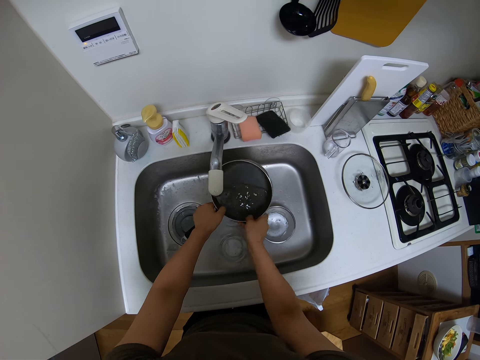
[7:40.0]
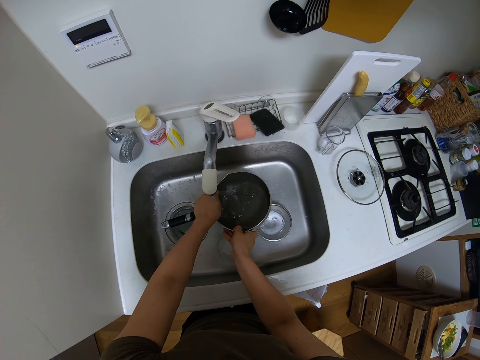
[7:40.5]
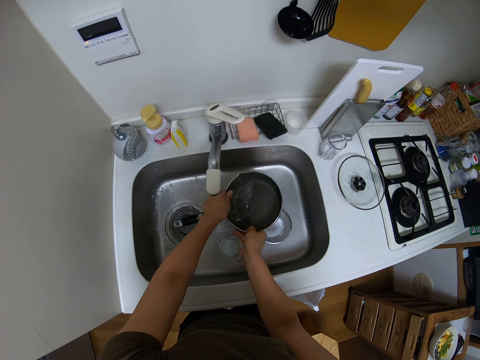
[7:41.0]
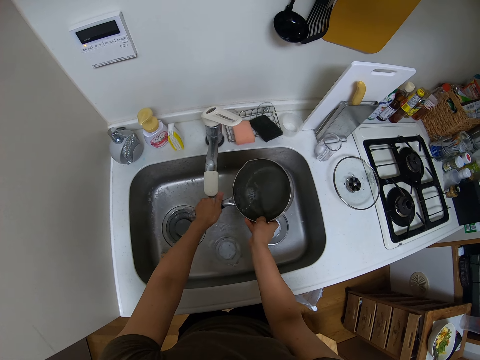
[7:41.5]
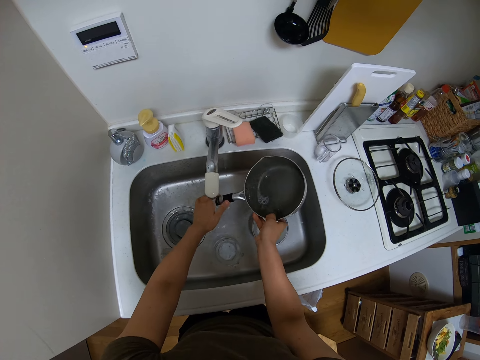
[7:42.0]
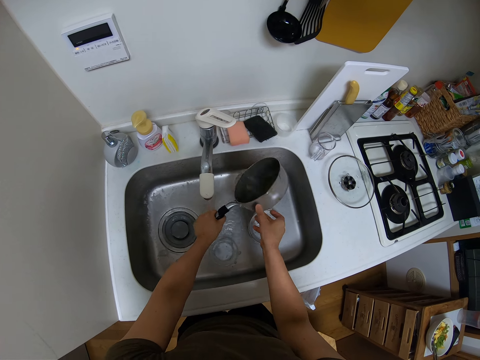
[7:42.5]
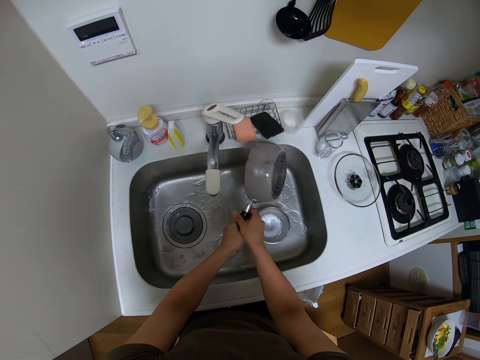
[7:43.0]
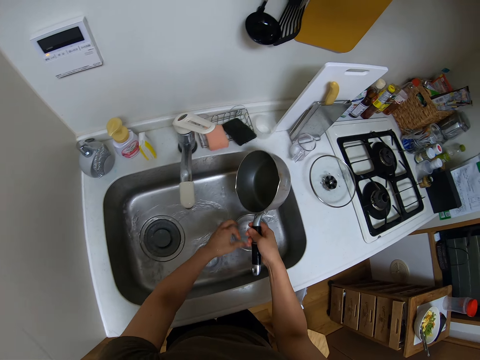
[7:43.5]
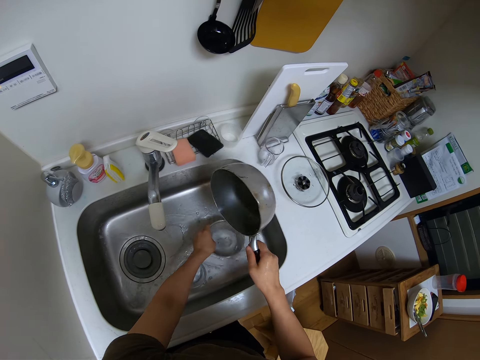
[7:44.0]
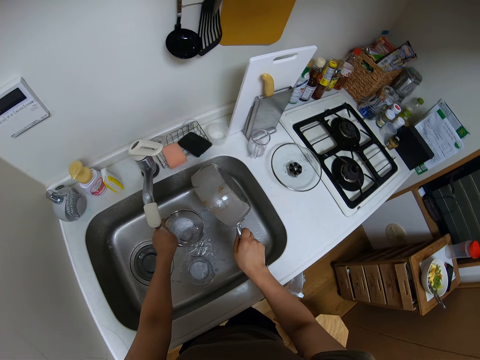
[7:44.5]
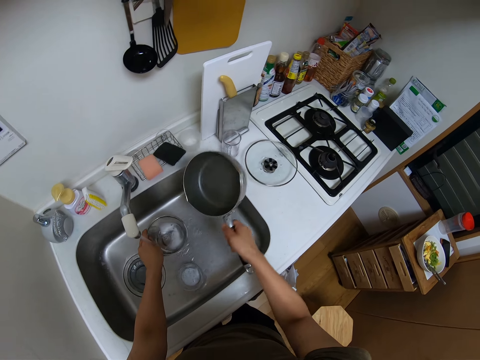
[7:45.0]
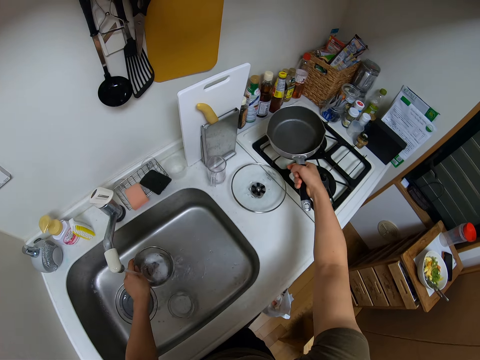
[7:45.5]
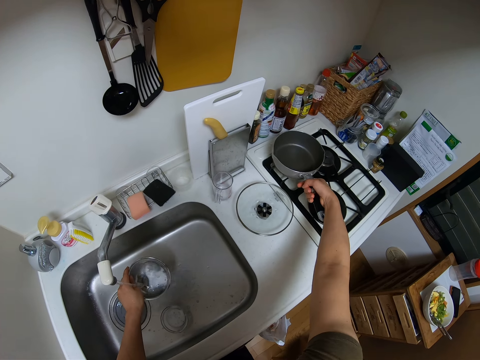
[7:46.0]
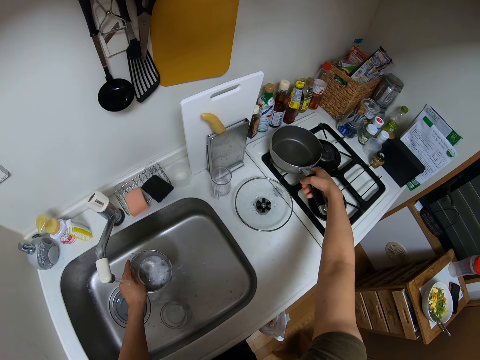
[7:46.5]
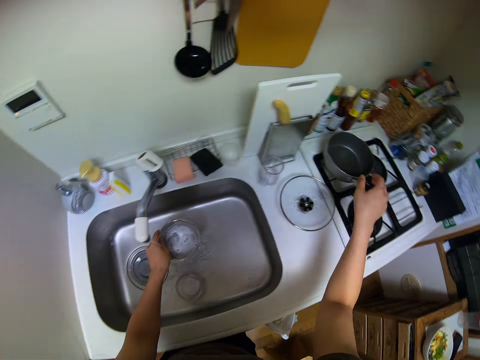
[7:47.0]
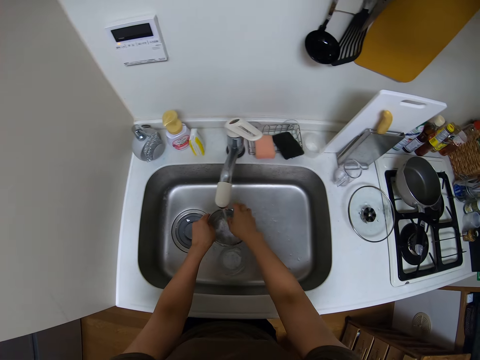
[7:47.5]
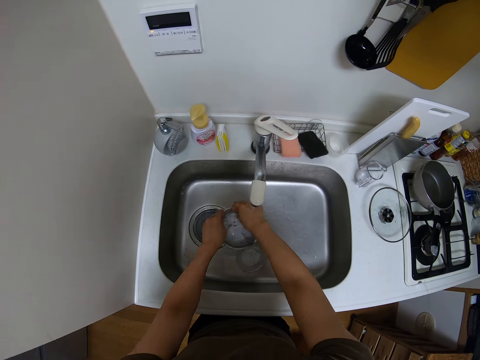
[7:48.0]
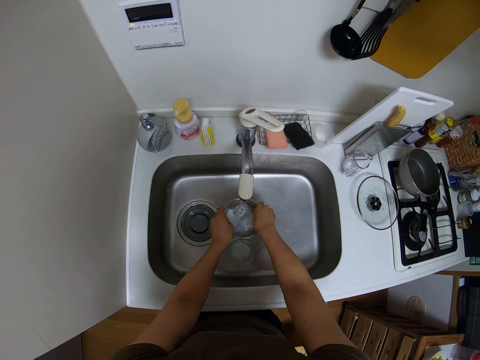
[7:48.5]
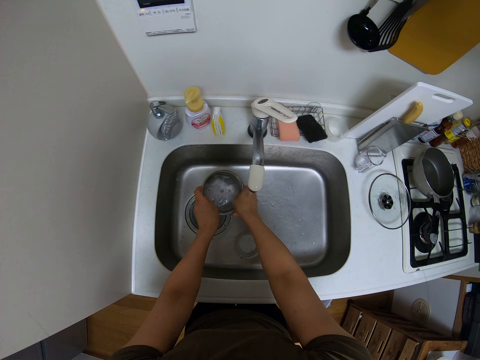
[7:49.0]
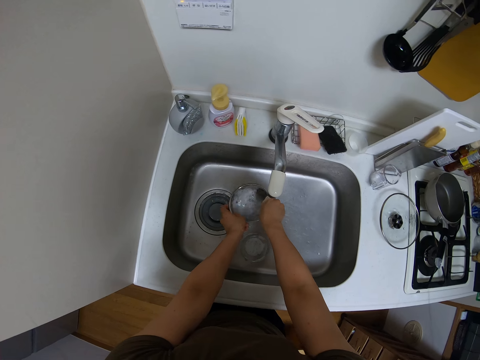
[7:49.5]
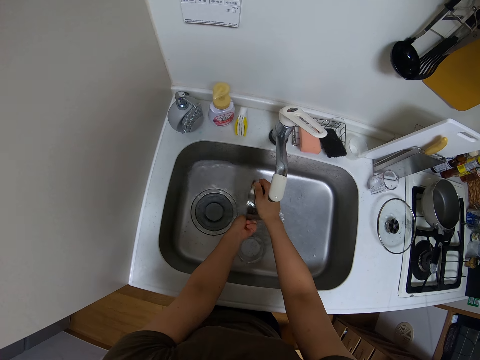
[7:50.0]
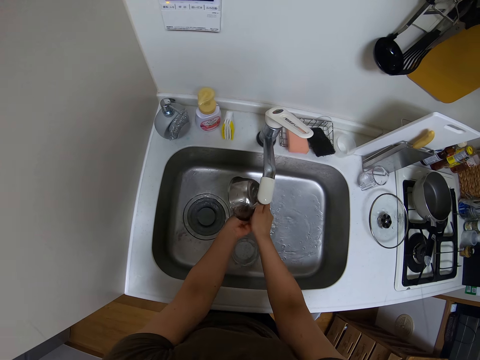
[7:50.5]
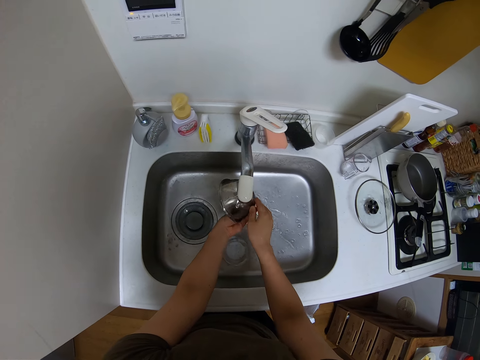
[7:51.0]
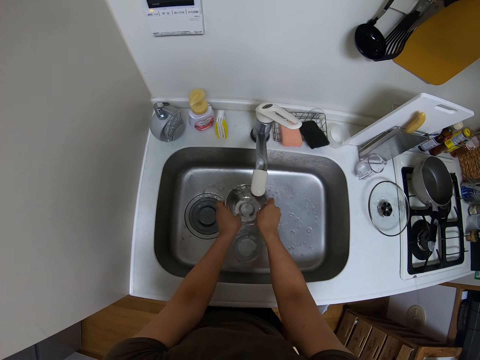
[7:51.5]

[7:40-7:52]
The camera wearer shakes water off the cooking pot. They grab the stainless steel bowl, hold the stainless steel bowl, place the cooking pot on the cooker, and rinse the stainless steel bowl.

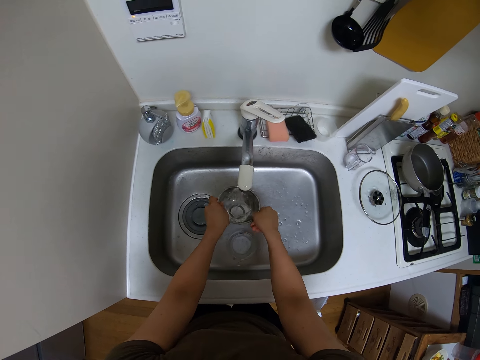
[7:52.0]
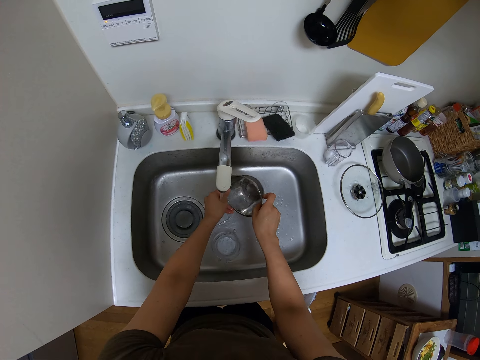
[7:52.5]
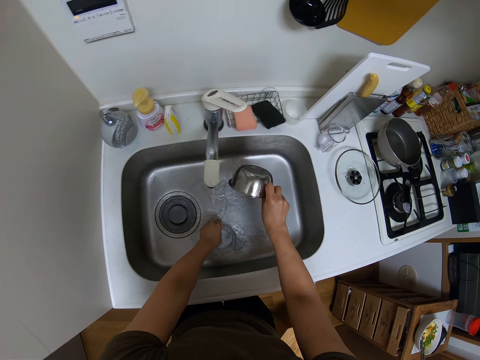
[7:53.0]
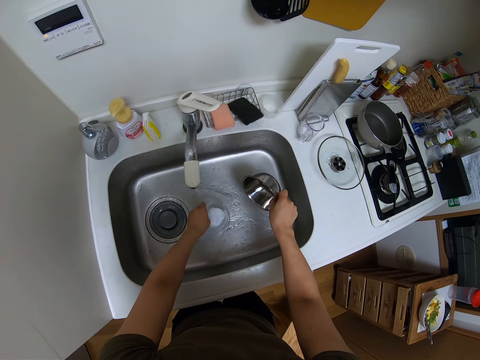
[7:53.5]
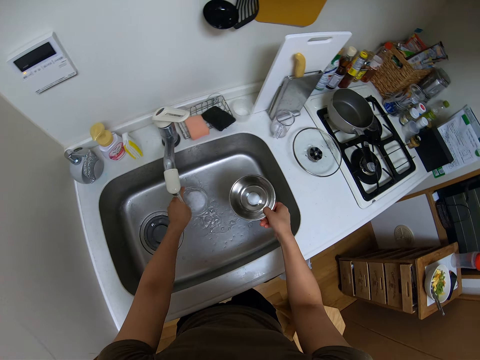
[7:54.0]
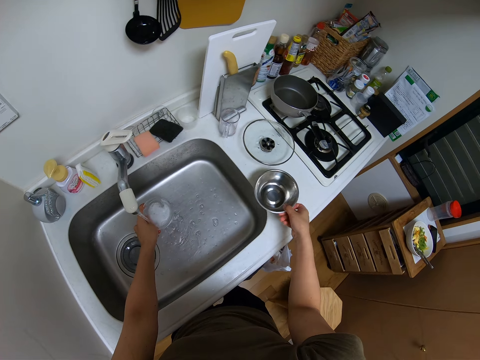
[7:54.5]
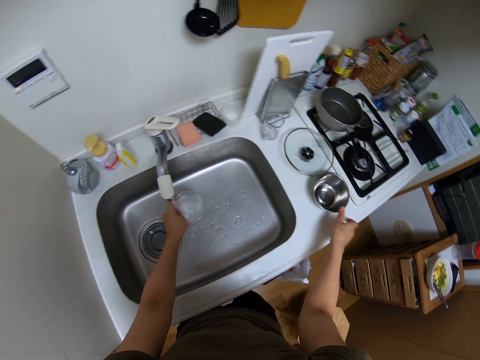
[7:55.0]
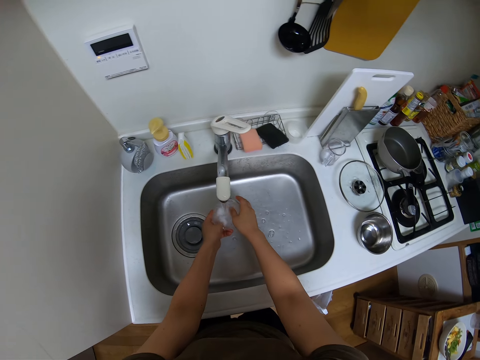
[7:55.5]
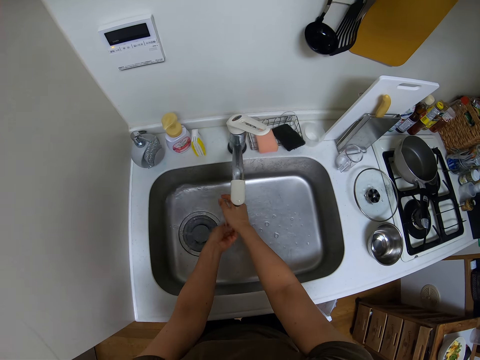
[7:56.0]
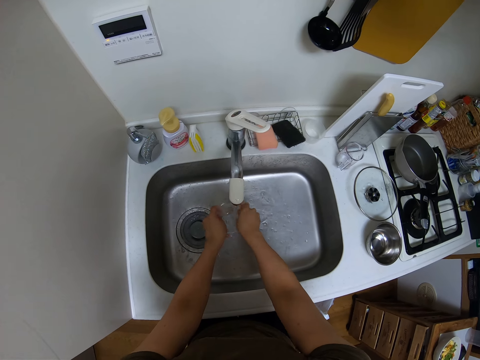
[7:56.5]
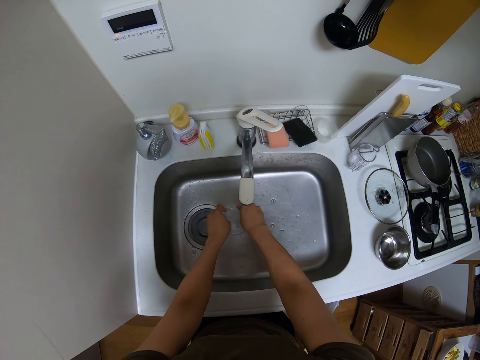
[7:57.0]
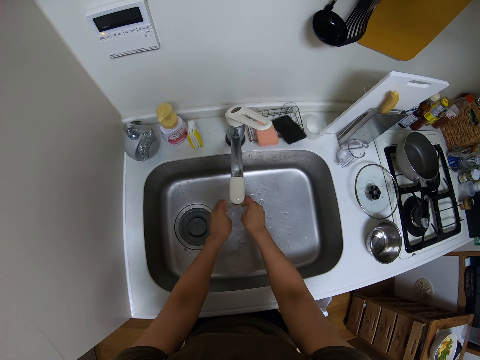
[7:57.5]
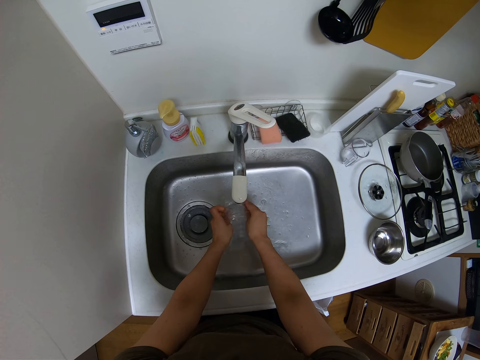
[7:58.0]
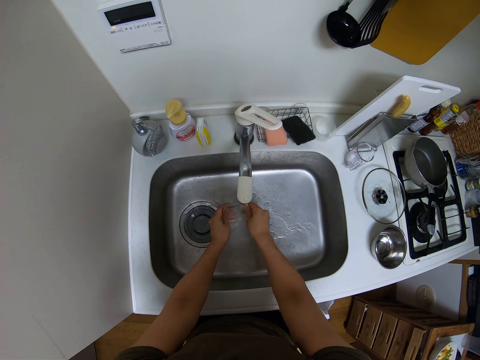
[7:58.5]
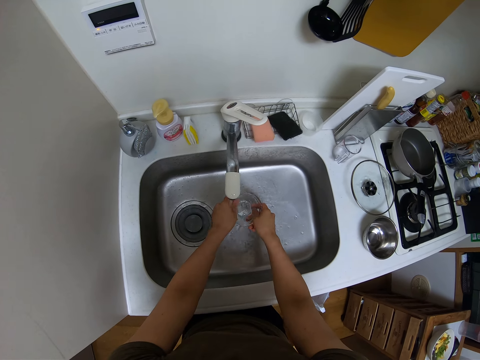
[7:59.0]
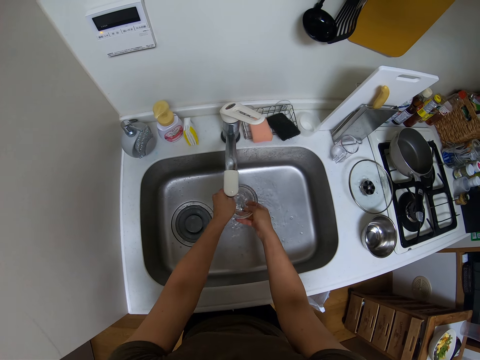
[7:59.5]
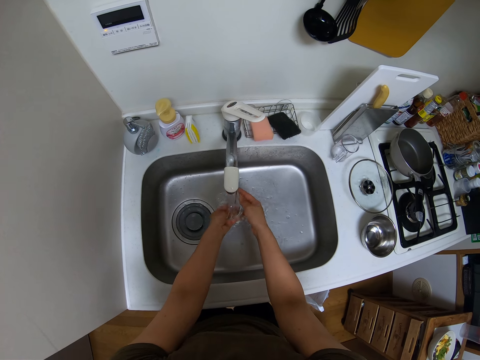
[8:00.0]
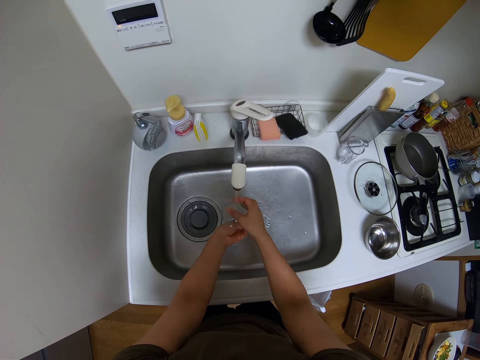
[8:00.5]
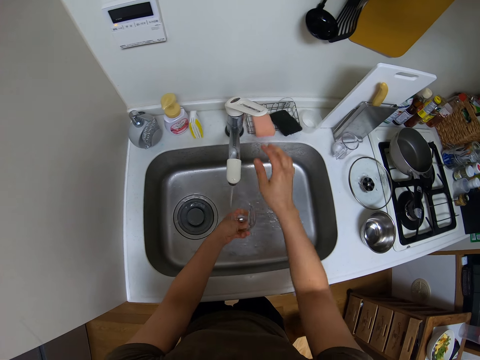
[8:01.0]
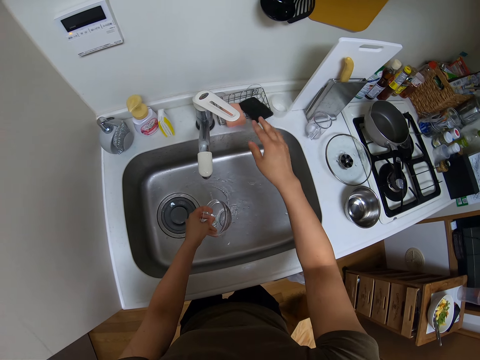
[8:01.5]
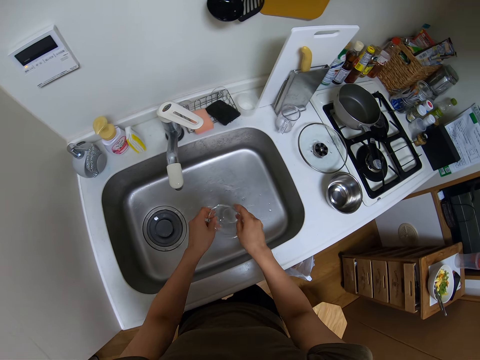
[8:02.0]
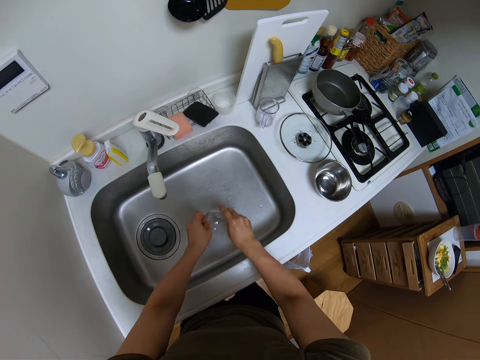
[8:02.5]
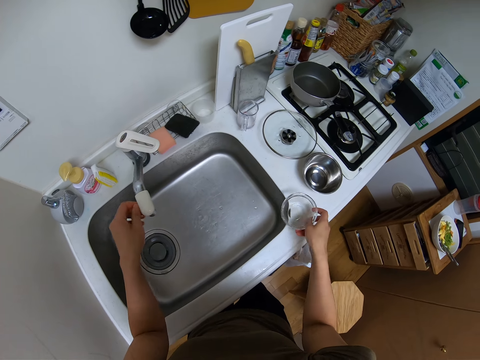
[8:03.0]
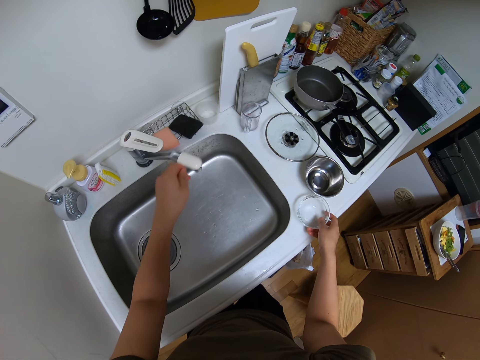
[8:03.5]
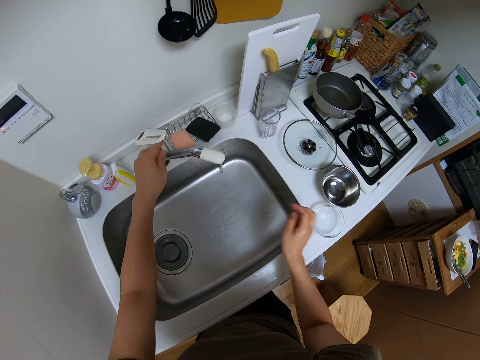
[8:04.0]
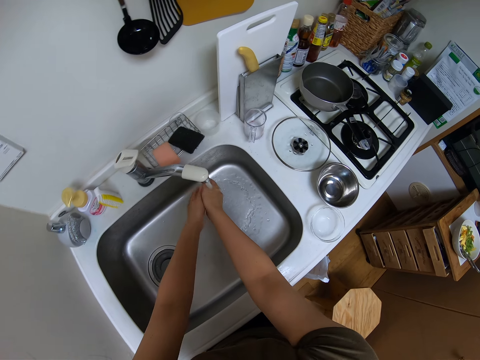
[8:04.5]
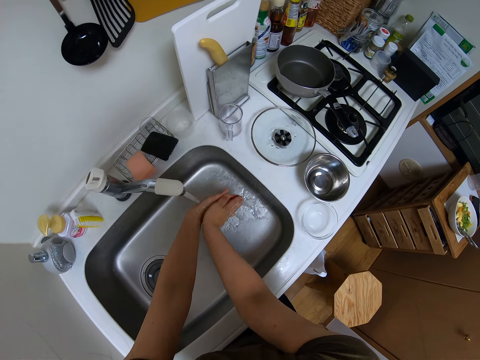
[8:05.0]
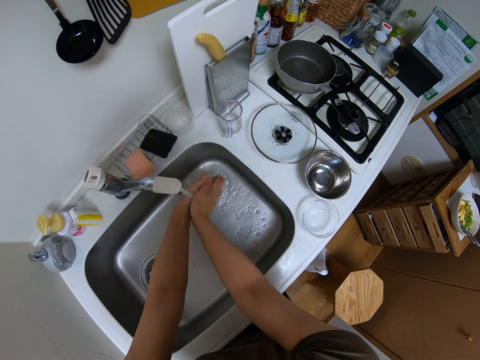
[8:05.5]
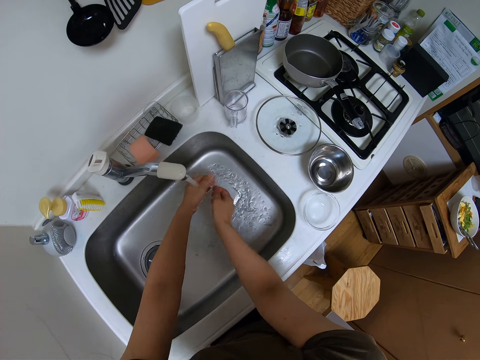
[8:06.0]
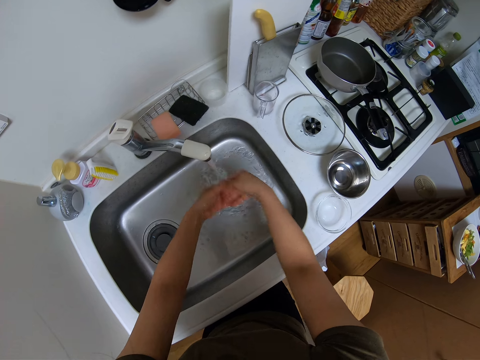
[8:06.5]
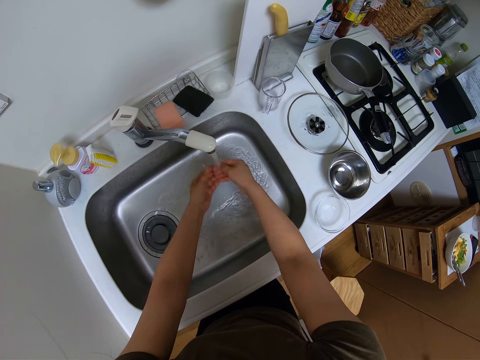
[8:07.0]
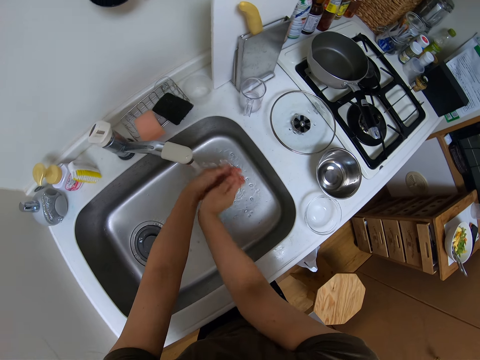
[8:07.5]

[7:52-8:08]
The camera wearer shakes water off the stainless steel bowl and grabs a transparent bowl. They hold the transparent bowl, put the stainless steel bowl on the counter, and rinse the transparent bowl. They hold the transparent bowl and turn off the faucet. They shake water off the faucet, turn the faucet, and place the transparent bowl on the counter. They turn the faucet on and splash water to the corners of the sink with hands. They rinse the sink.
